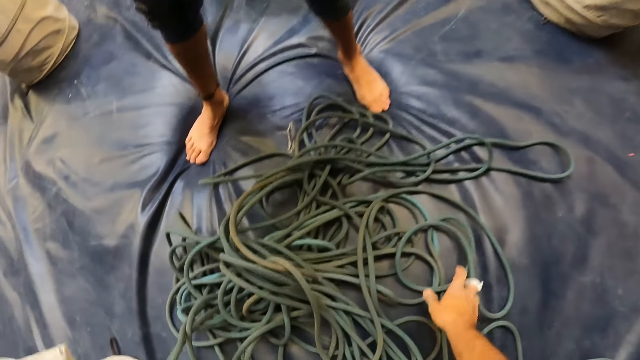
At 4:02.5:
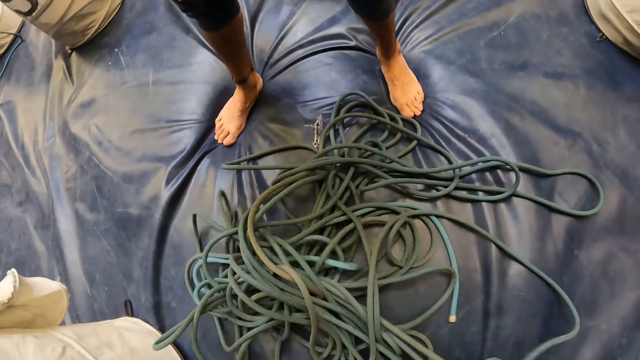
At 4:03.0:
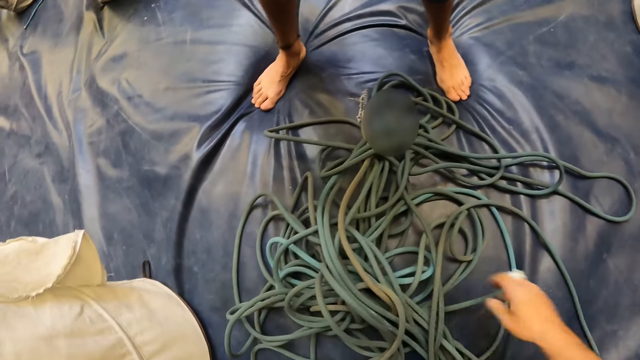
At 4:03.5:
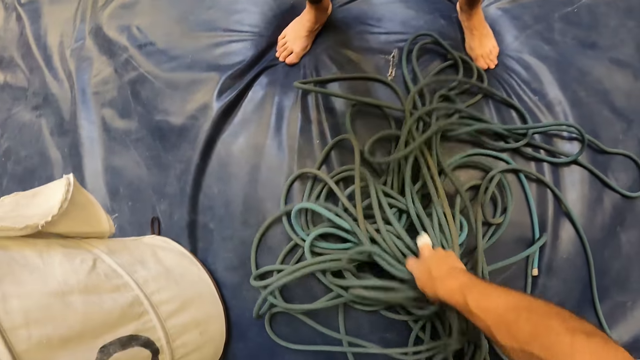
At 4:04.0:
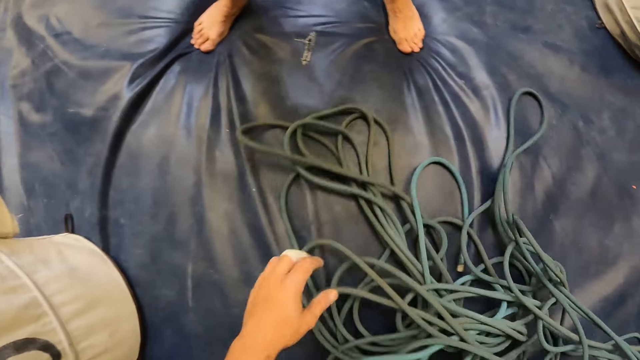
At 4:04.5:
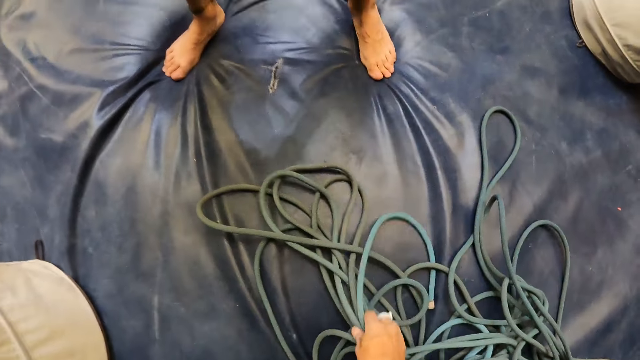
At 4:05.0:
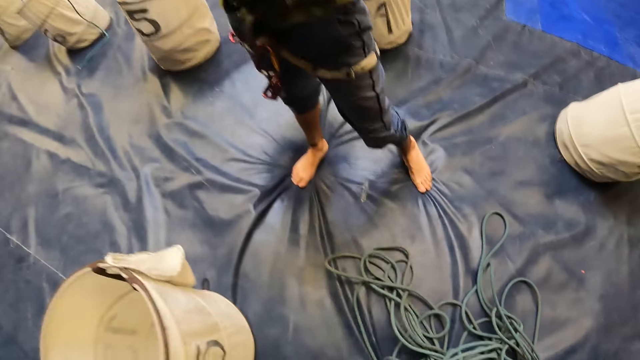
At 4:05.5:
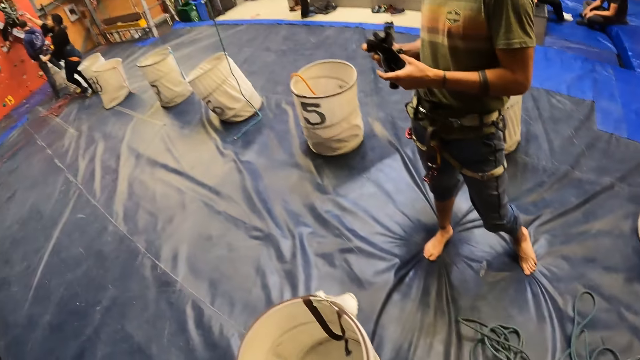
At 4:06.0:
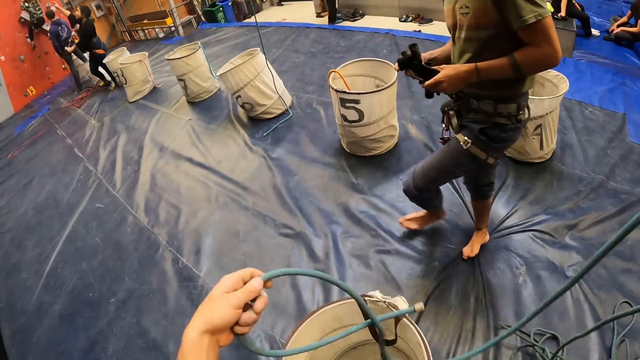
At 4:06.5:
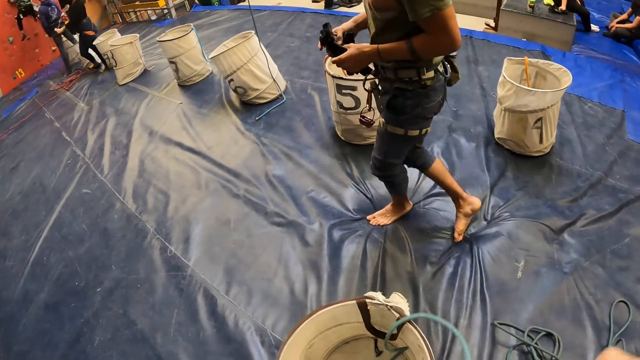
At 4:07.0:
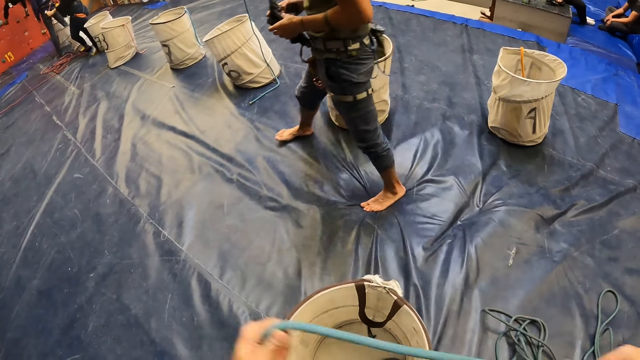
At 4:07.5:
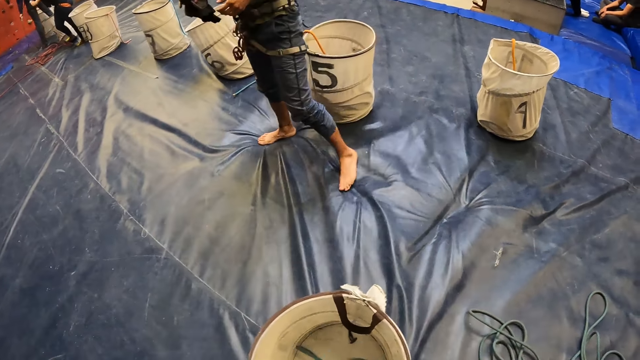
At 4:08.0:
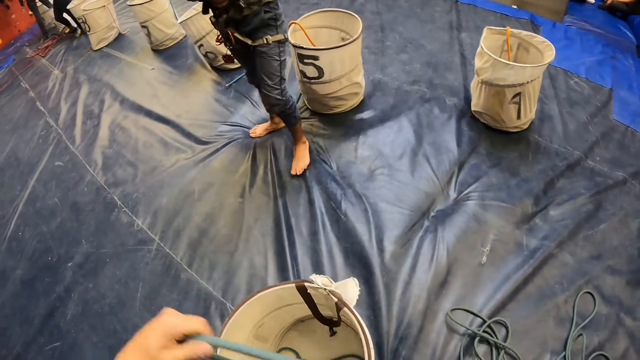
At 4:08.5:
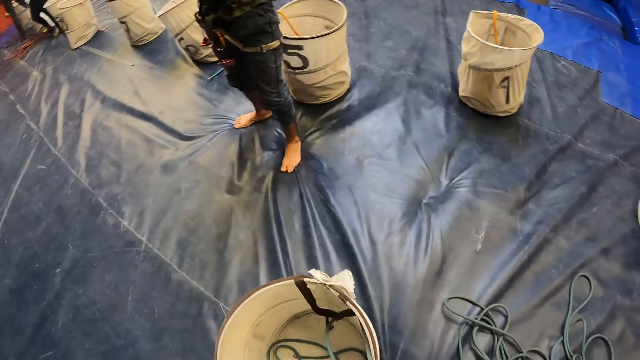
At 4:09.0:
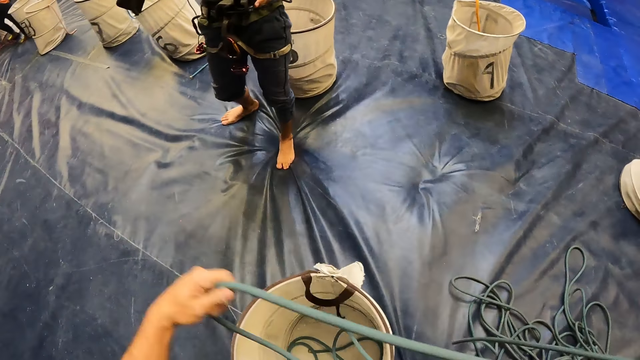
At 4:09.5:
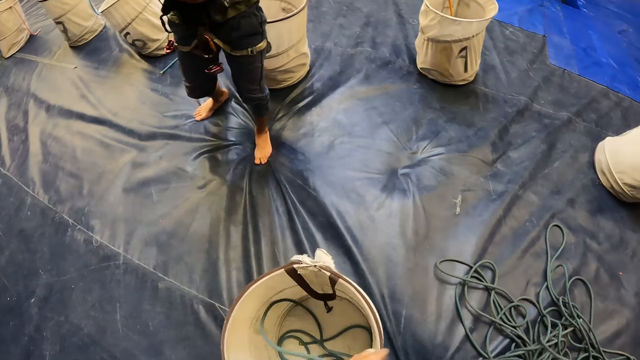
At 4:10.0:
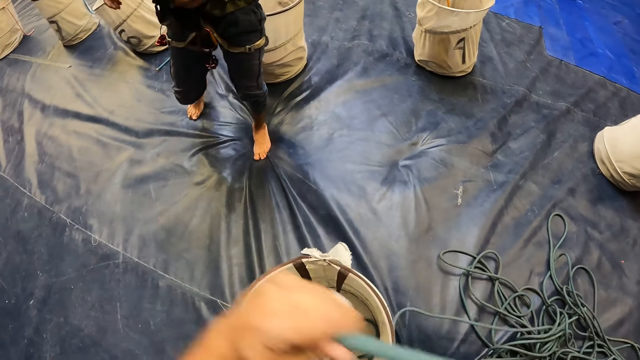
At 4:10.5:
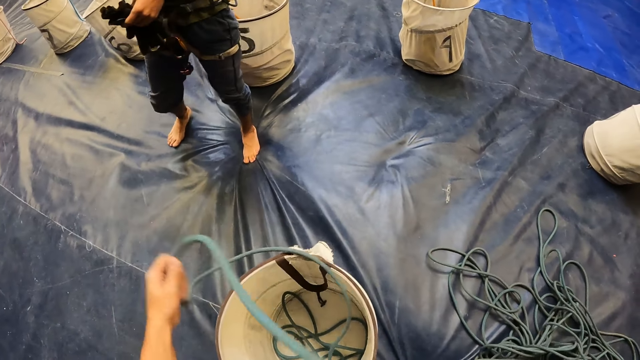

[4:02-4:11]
The camera wearer picks up the rope. They put the rope in the bucket. A man walks around.

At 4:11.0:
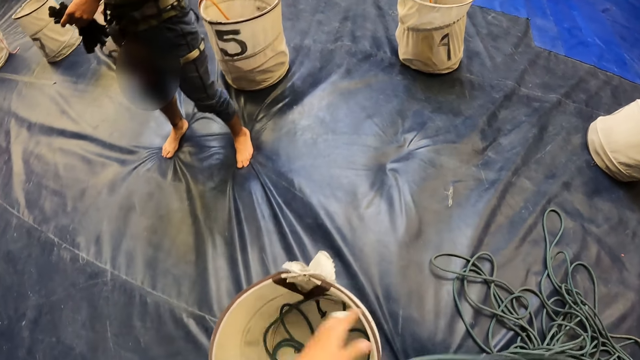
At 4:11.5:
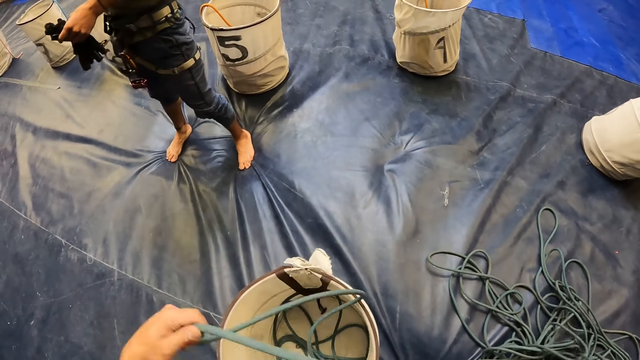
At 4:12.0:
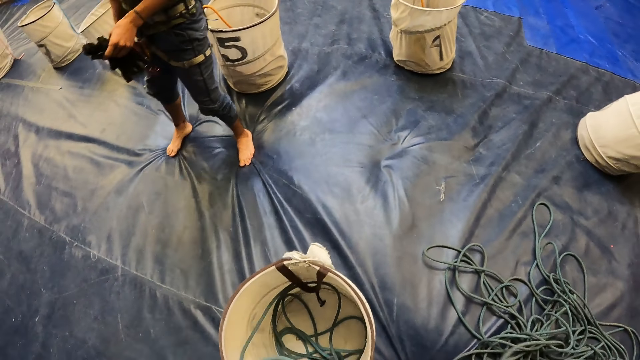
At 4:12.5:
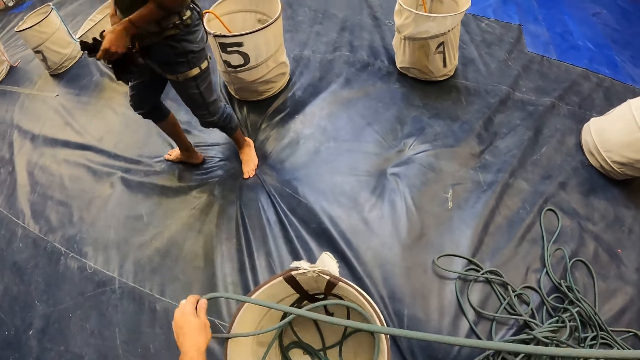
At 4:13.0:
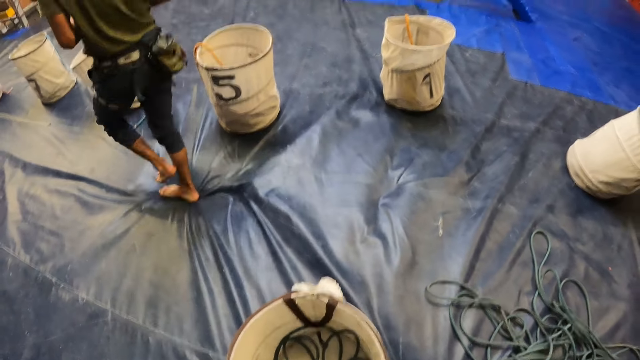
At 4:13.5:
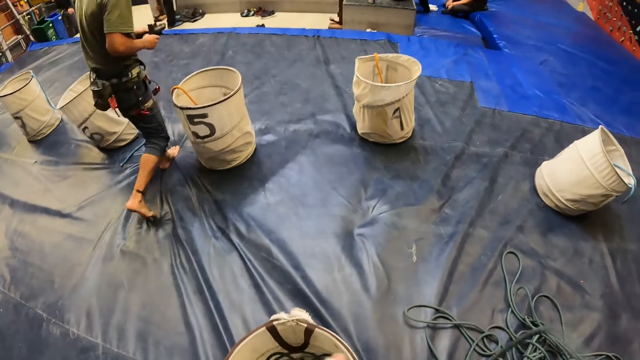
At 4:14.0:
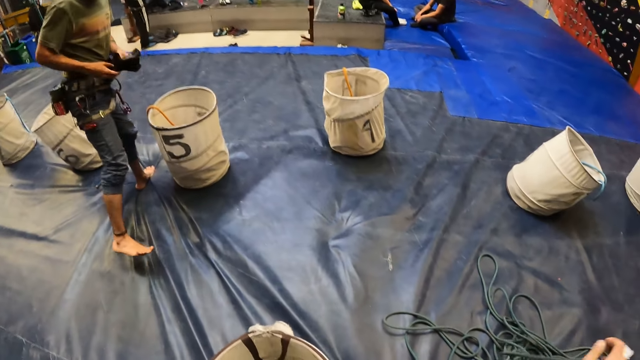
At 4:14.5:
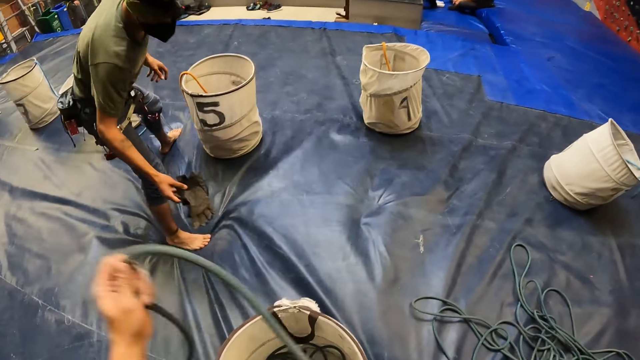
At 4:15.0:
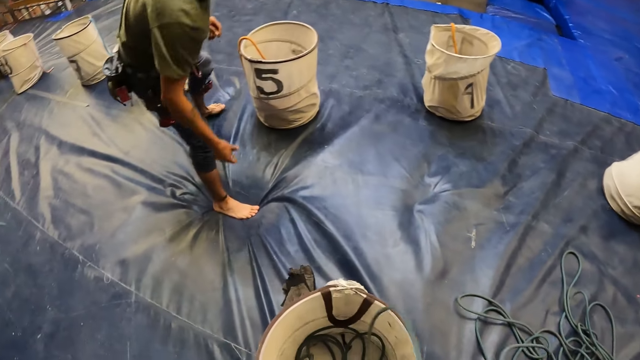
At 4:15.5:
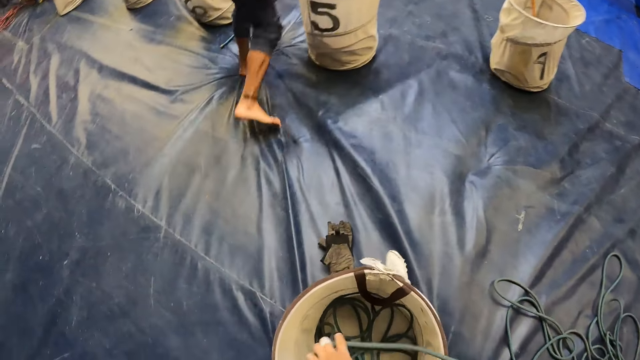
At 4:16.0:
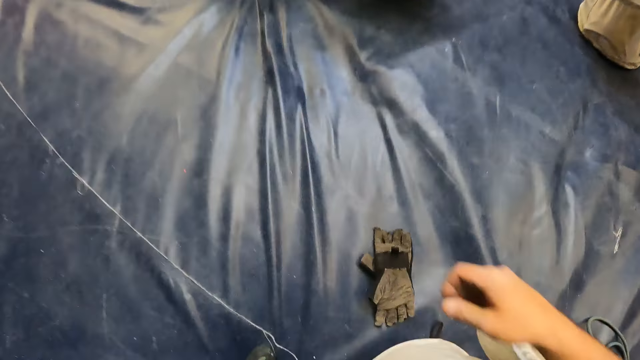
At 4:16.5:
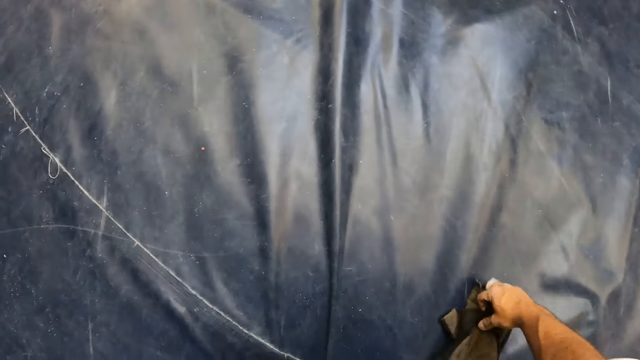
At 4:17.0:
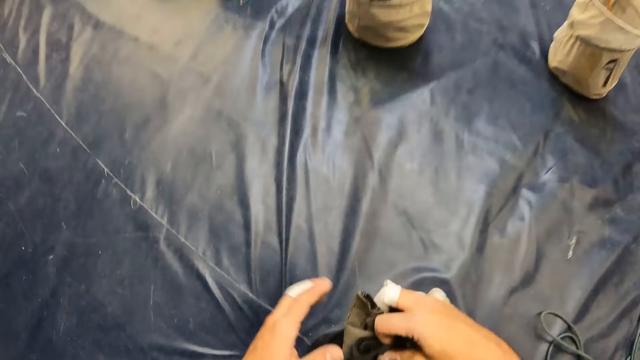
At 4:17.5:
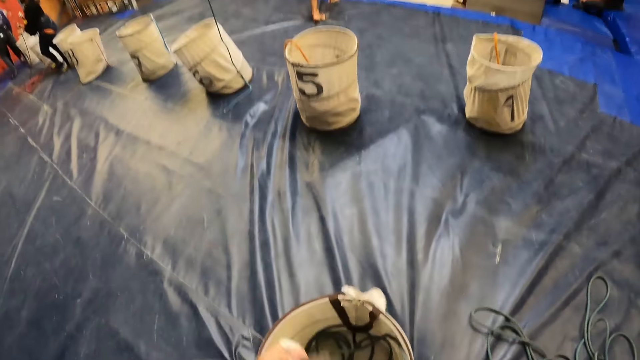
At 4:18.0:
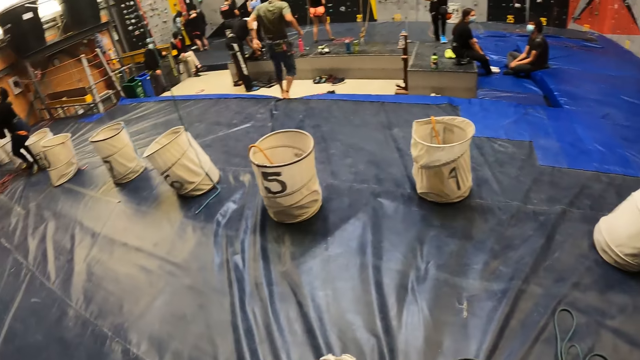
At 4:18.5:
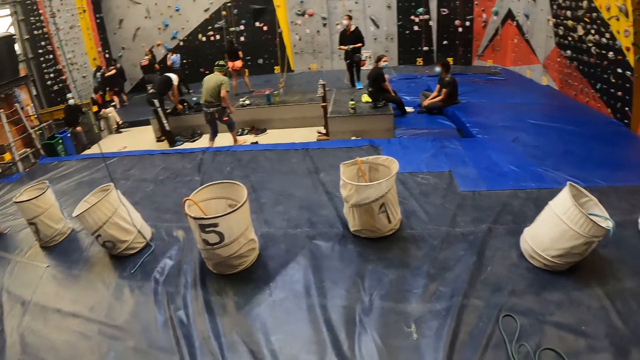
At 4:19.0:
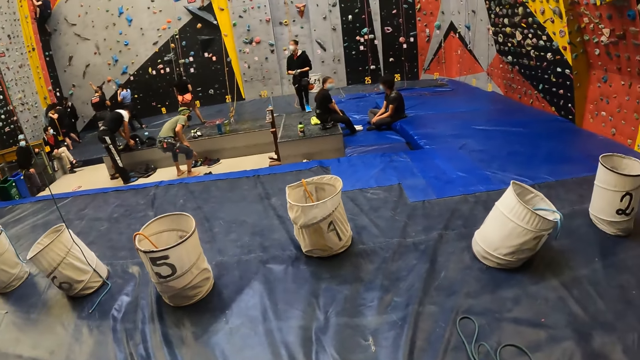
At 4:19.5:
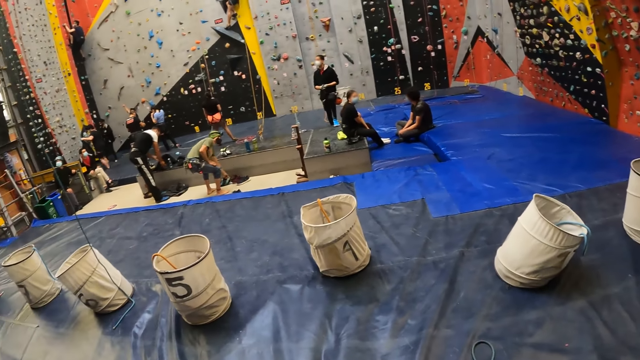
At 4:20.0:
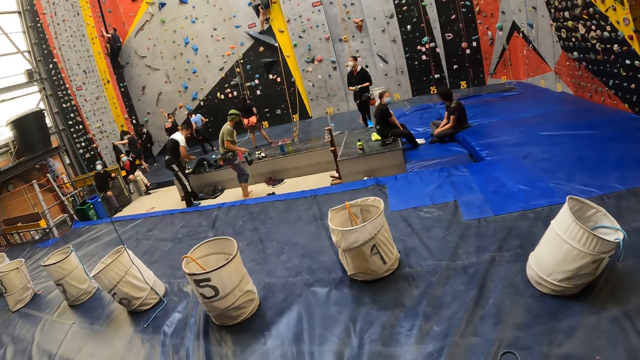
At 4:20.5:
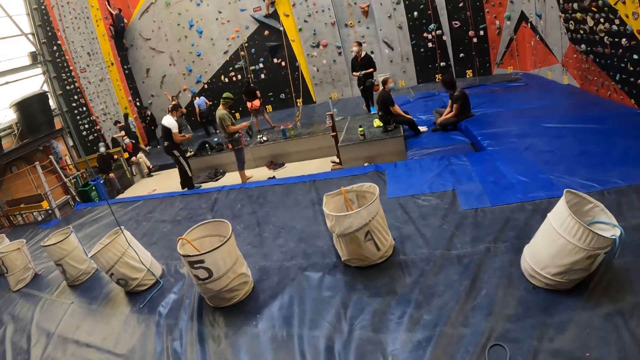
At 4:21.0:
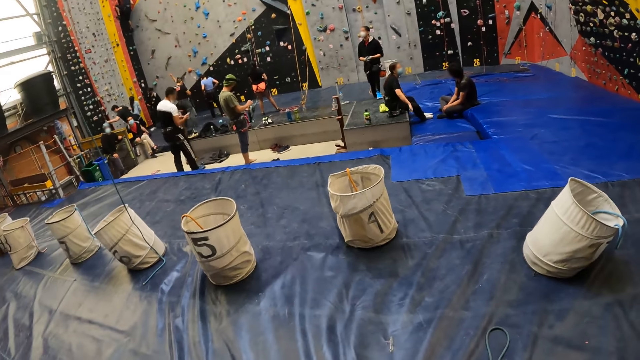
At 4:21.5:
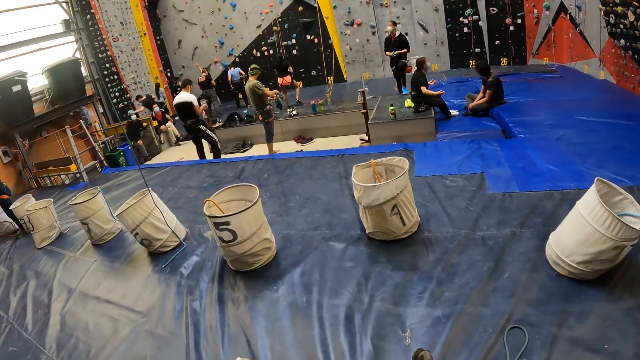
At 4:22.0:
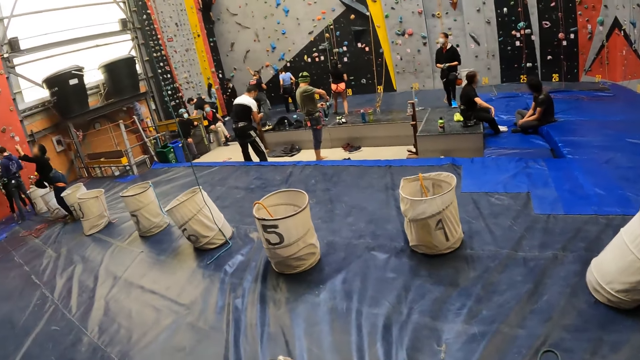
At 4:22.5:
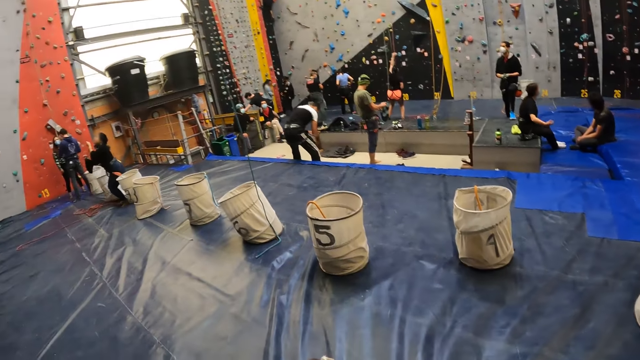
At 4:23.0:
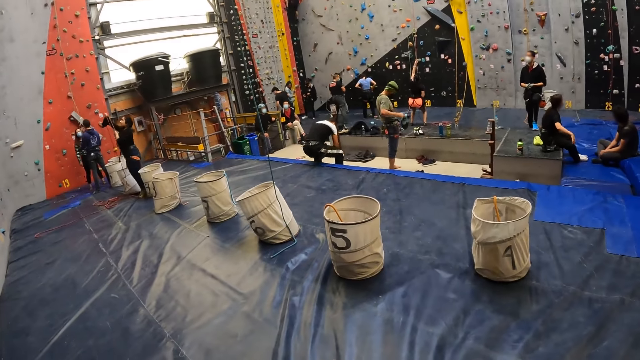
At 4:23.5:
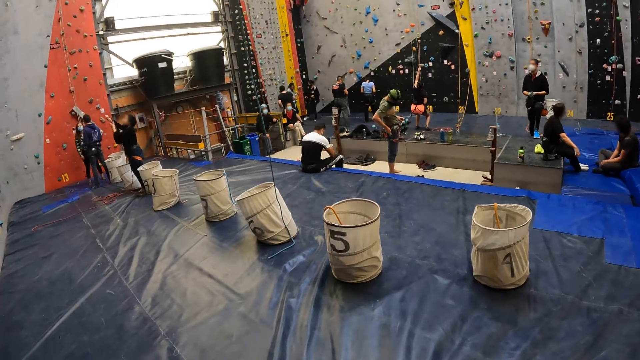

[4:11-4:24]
A man turns around and throws his gloves on the ground. The camera wearer picks up the gloves. The man walks around and picks up a shoe.
